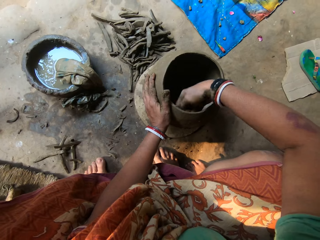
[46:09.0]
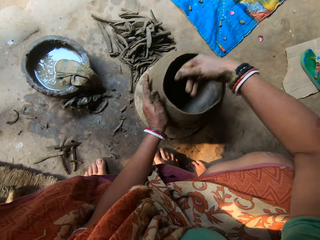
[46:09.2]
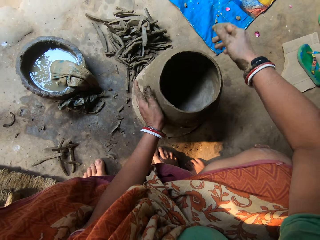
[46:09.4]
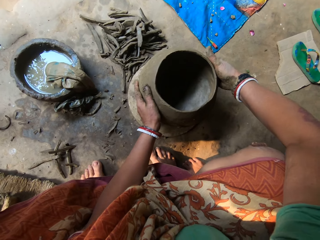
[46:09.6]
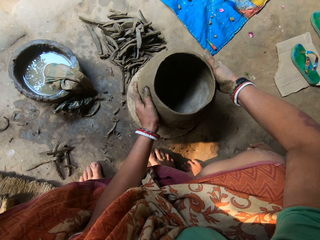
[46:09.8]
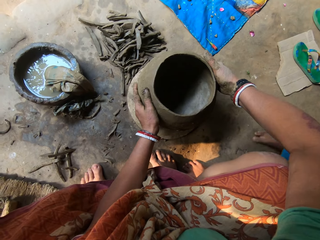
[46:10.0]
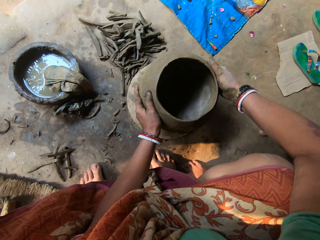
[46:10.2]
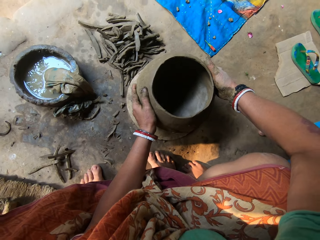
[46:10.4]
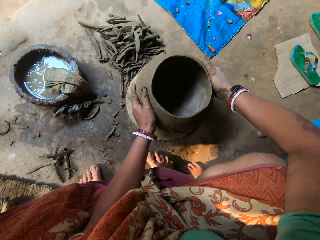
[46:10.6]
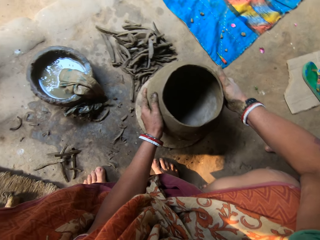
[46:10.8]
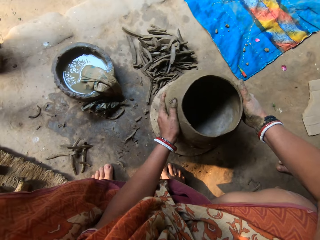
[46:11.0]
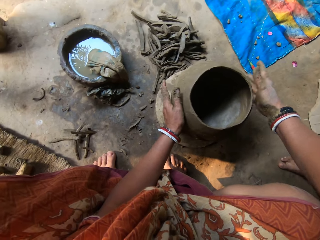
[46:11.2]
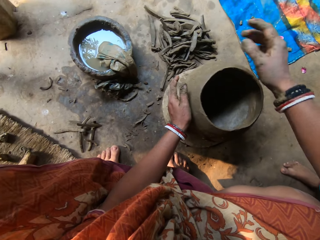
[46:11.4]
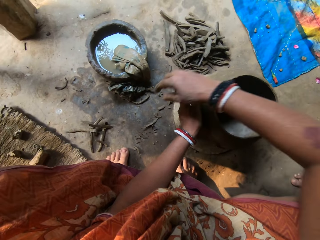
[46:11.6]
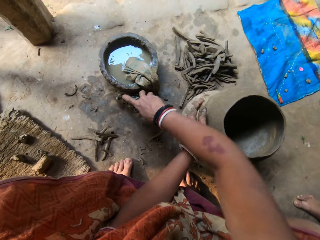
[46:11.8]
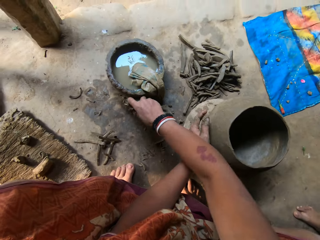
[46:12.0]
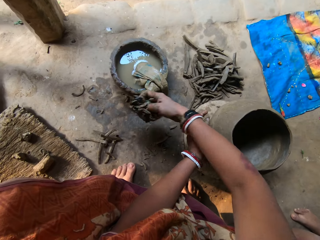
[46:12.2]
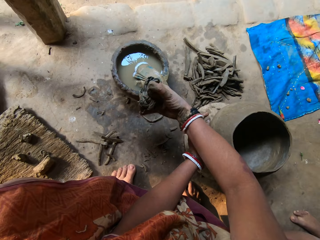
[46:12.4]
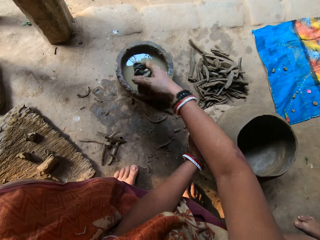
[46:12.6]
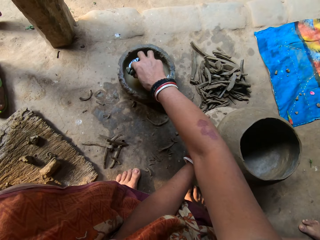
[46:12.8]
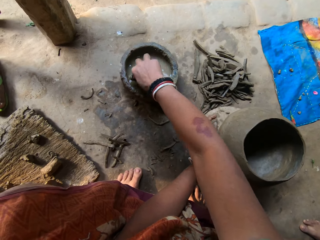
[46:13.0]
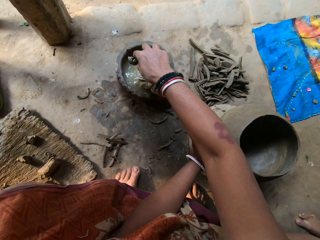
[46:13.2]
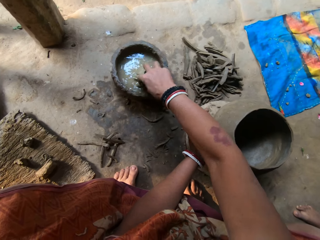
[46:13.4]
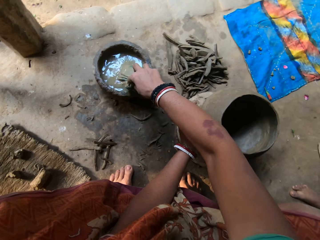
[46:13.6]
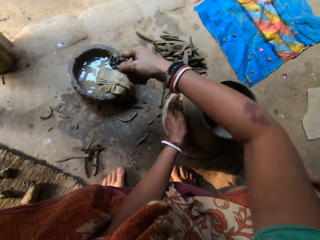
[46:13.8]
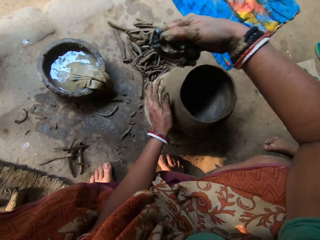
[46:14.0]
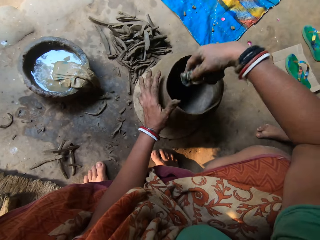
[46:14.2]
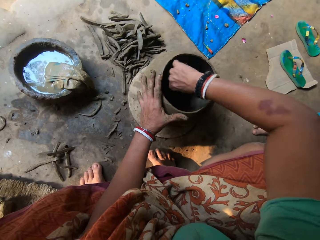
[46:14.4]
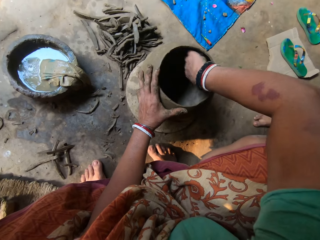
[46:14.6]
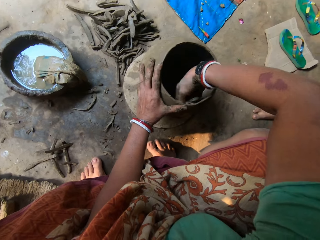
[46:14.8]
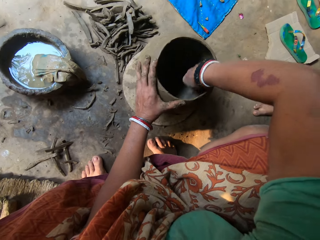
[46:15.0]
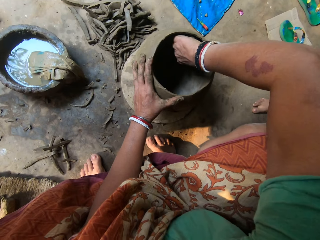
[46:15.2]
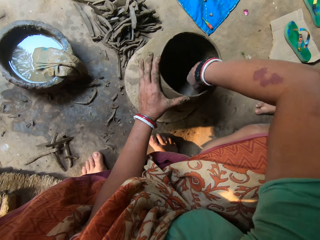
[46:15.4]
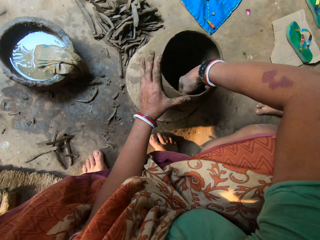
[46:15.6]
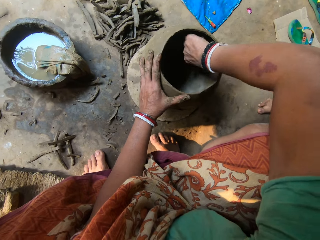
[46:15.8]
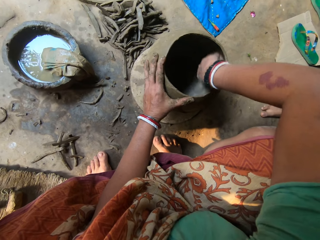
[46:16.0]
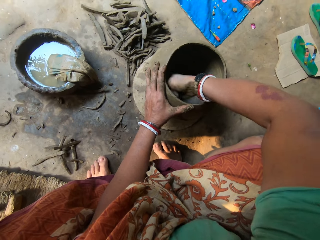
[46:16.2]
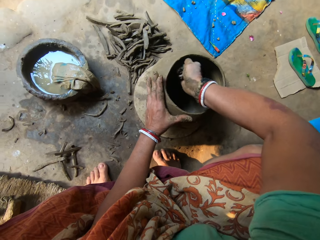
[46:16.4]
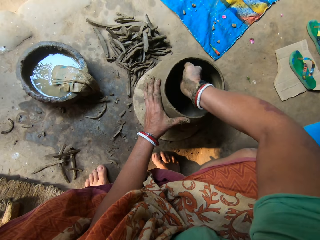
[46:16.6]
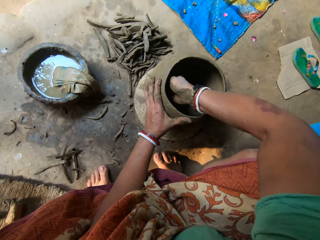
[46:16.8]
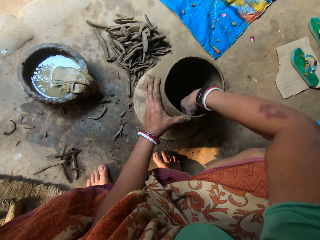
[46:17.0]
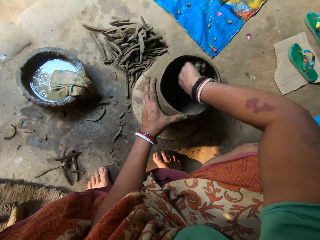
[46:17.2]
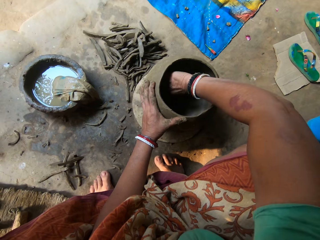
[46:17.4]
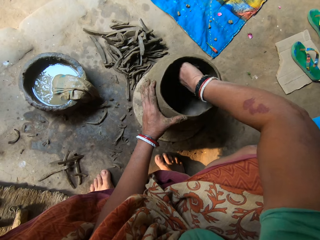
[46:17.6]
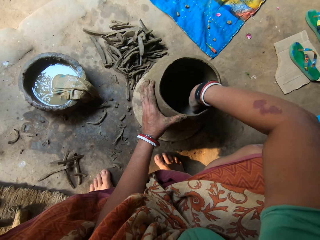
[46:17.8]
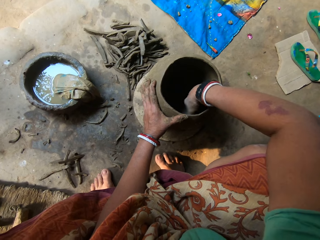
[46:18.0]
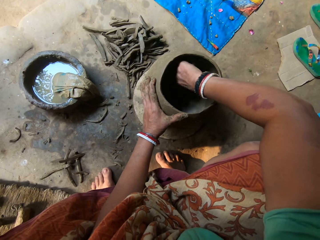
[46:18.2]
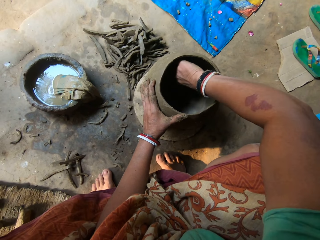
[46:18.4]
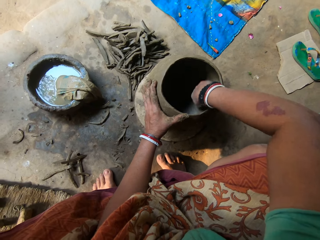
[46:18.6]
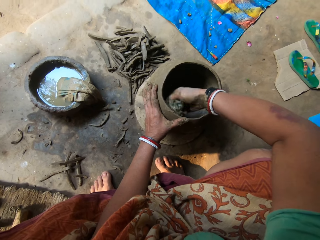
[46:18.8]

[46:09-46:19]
The camera wearer adjusts the pot with both hands. She picks a rag from the floor with her right hand. She places the rag in a bowl of water on the floor with her right hand. She shakes the rag and smoothens the pot with the rag. She cleans the pot on the floor with her right hand.

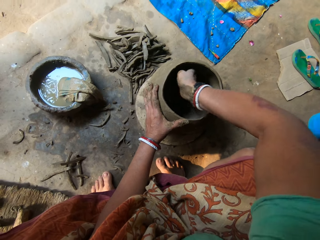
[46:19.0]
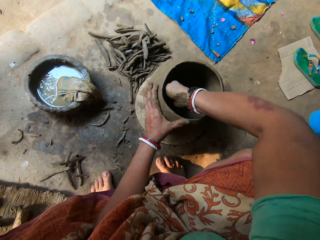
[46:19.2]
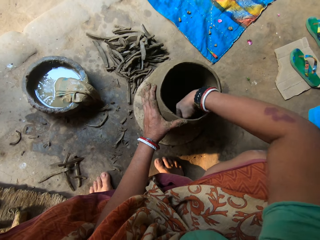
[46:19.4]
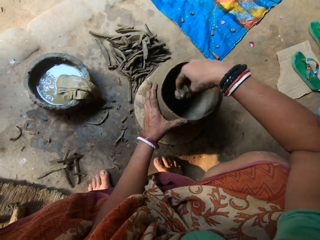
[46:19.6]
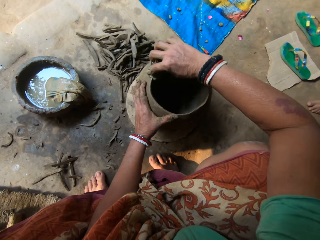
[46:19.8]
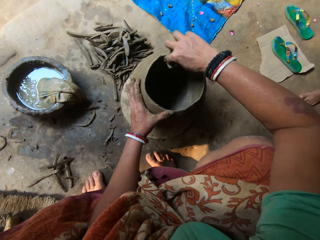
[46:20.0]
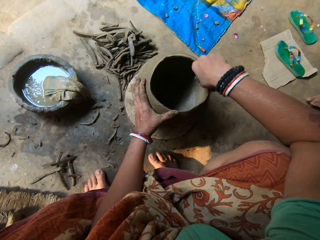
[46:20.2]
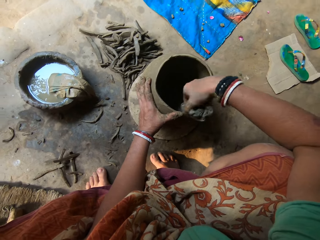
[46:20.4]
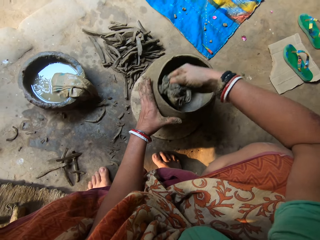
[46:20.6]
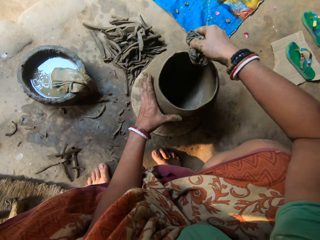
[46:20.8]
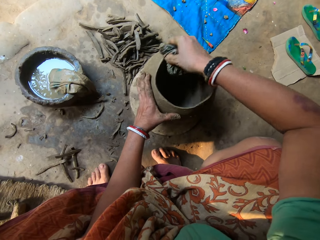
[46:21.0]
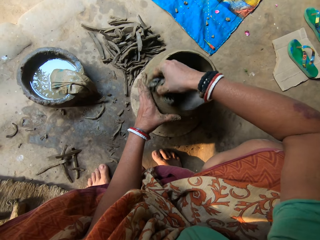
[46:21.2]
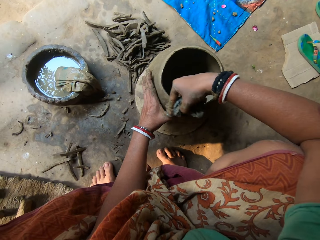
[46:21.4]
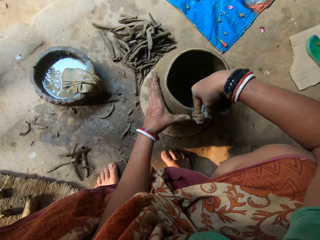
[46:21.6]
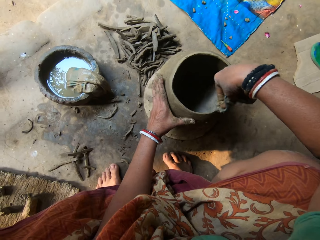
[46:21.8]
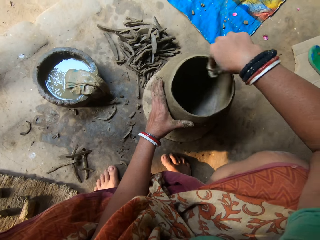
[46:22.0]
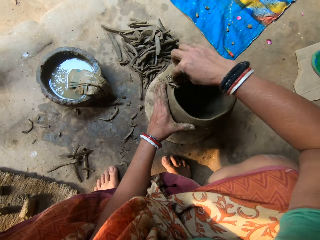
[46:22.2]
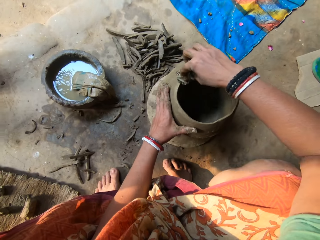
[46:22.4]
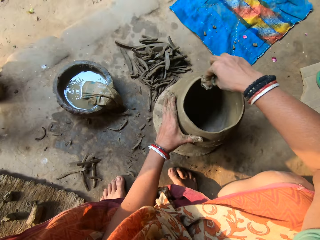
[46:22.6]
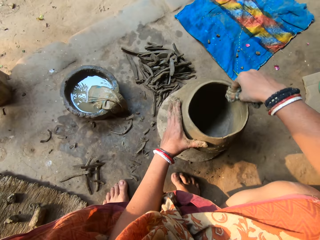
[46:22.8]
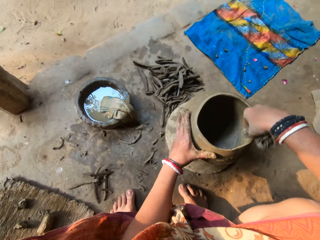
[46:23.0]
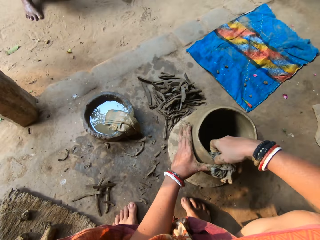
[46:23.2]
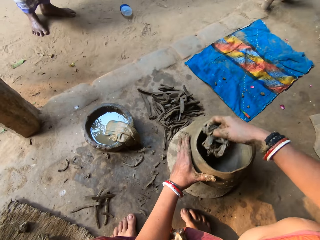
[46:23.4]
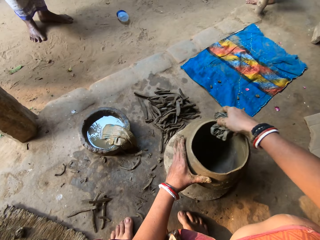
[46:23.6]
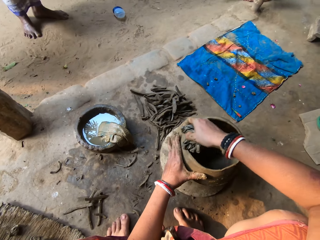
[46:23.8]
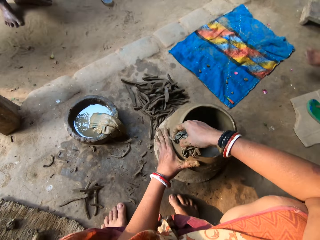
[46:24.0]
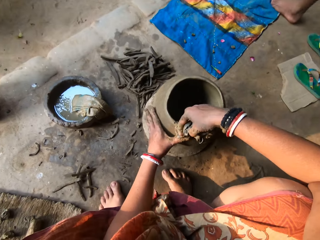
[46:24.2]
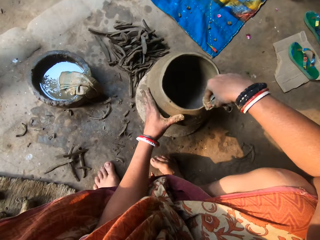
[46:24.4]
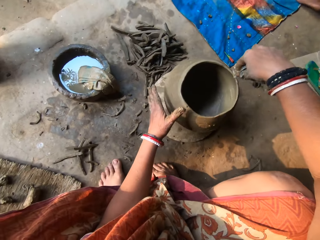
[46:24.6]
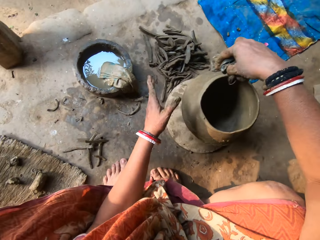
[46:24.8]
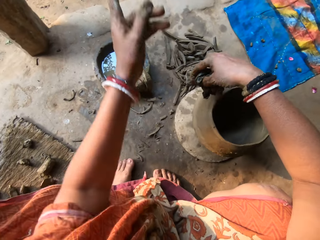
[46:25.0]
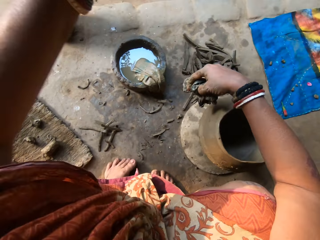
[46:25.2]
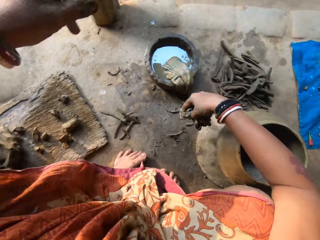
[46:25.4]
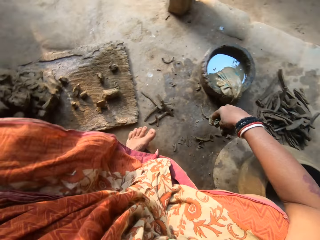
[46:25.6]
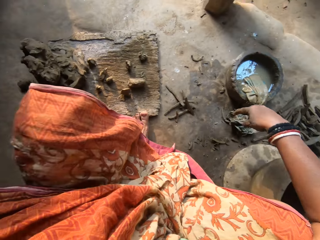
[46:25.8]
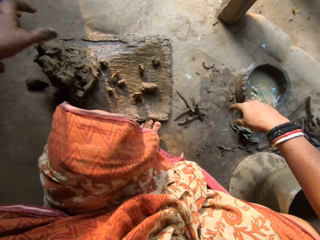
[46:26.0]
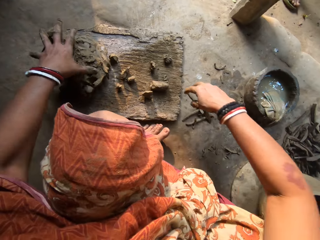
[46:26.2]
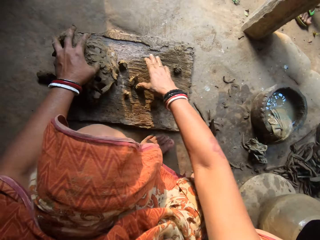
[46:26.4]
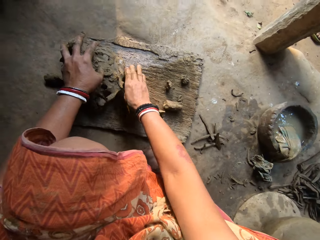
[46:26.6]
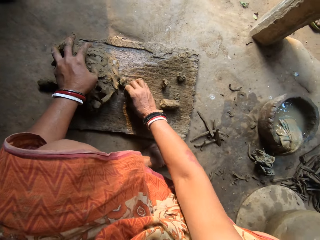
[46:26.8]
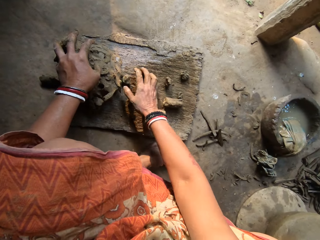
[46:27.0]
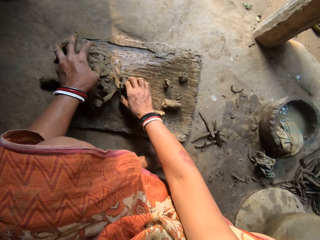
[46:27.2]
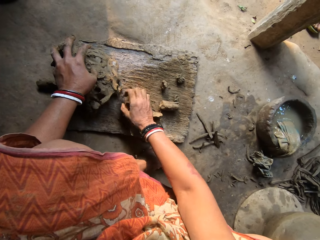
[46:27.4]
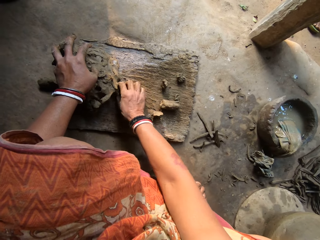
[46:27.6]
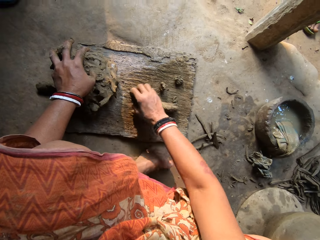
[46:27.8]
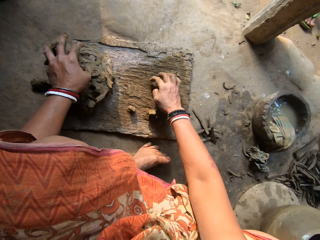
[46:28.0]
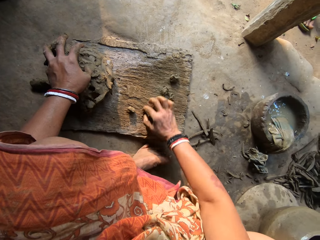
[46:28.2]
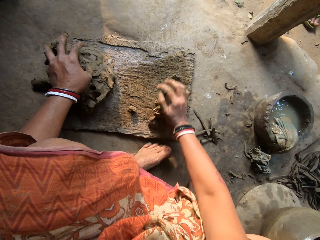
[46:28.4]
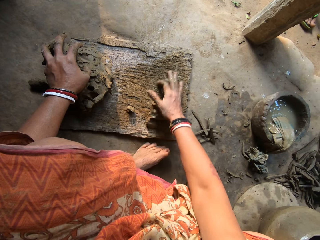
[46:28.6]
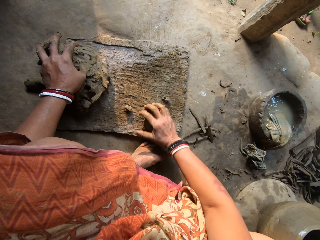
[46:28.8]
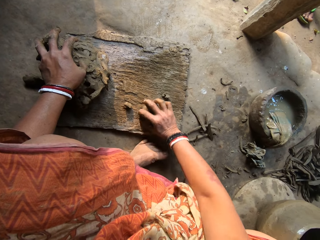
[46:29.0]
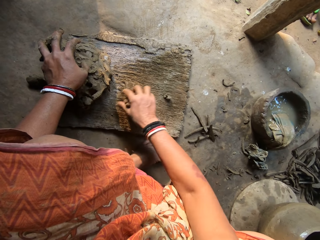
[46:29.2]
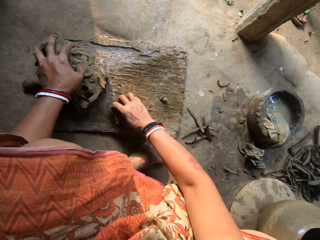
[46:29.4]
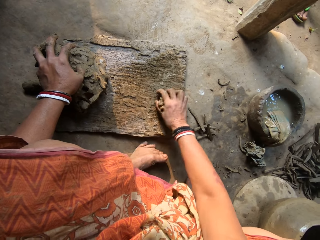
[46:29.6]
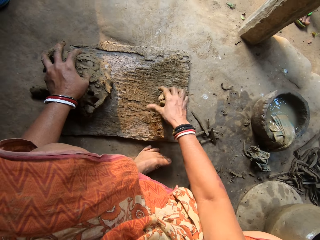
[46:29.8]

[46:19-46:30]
A boy walks at the verandah. A person stands in front of the camera wearer. The camera wearer drops the rag on the floor with her right hand and places her right hand on a heap of clay. Another person walks towards the first person. The camera wearer mixes clays on the board. She gathers the pieces of clay on a plank with her right hand.
